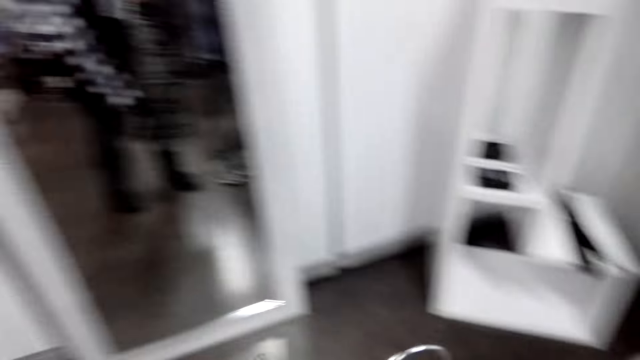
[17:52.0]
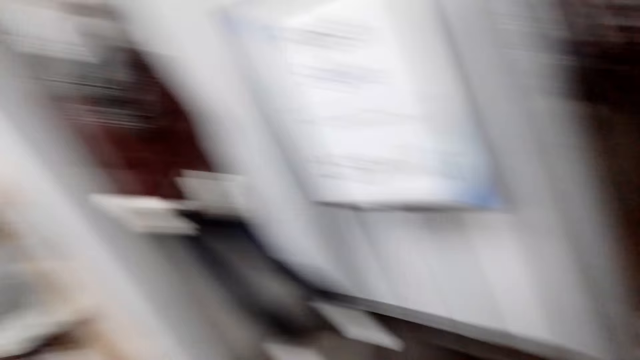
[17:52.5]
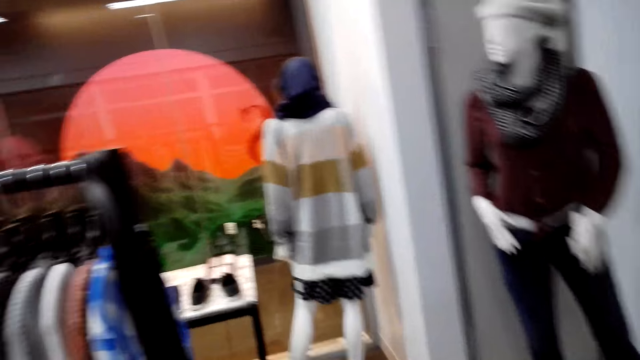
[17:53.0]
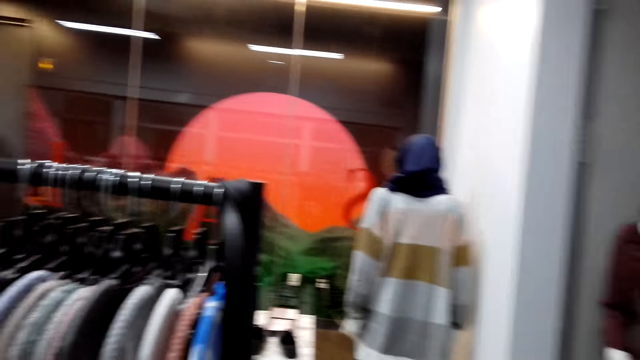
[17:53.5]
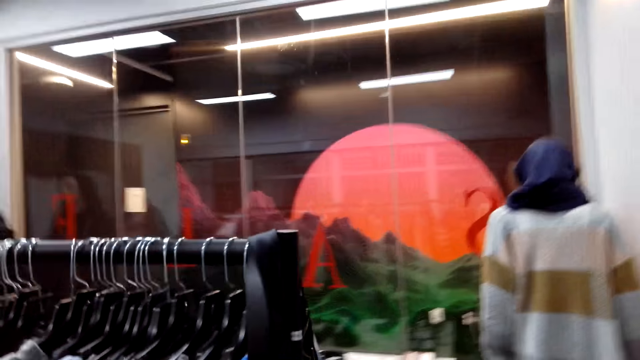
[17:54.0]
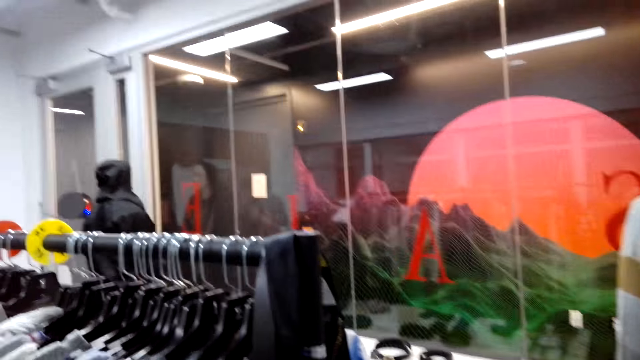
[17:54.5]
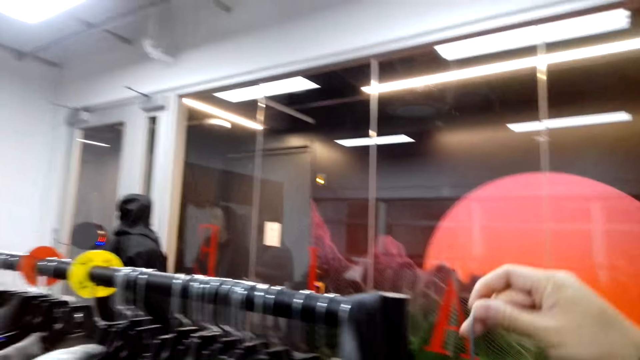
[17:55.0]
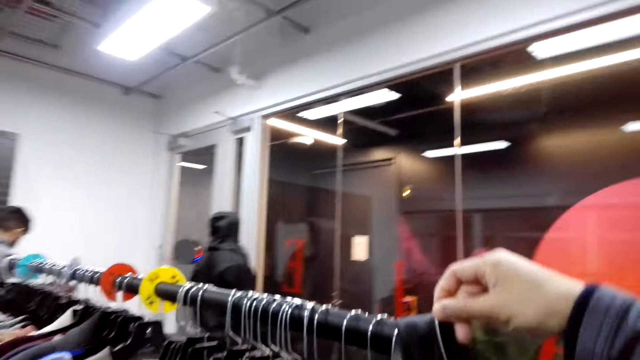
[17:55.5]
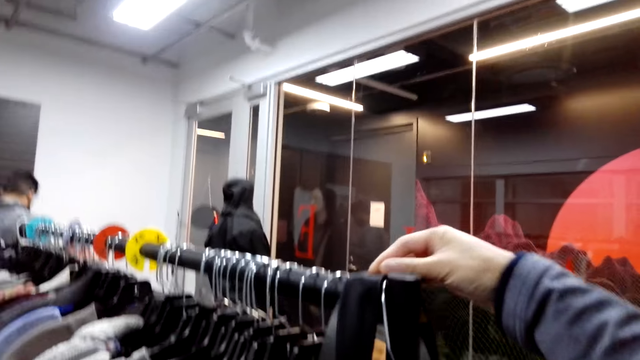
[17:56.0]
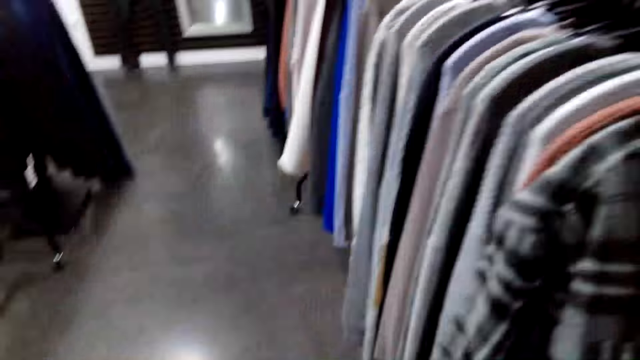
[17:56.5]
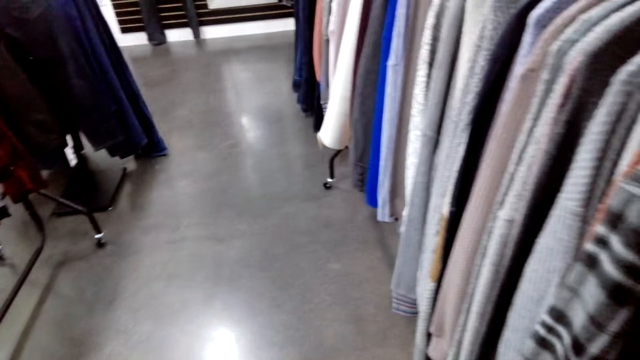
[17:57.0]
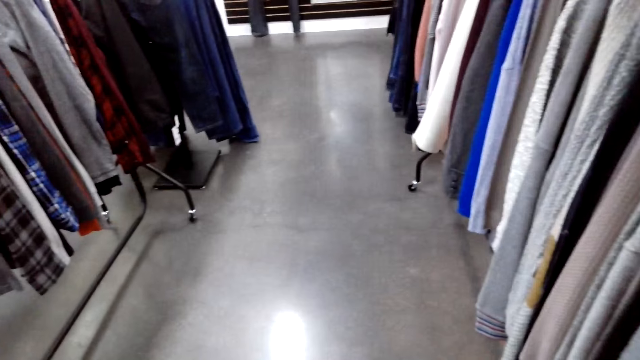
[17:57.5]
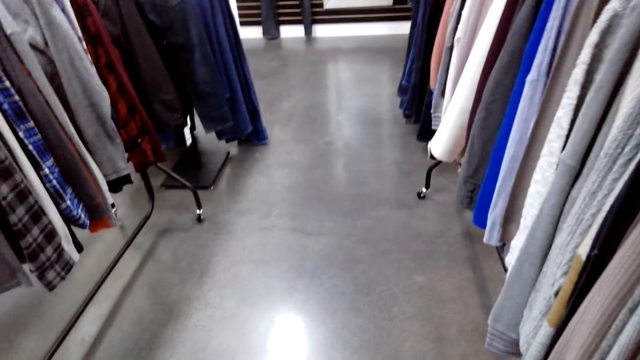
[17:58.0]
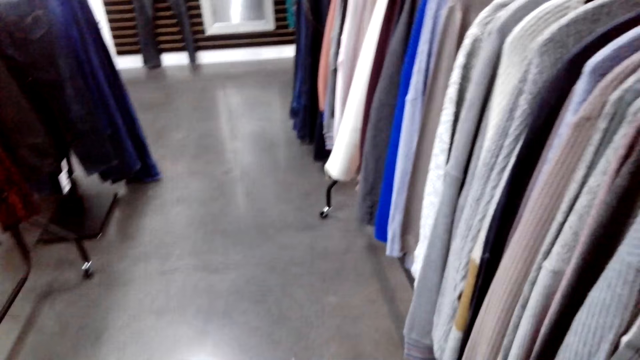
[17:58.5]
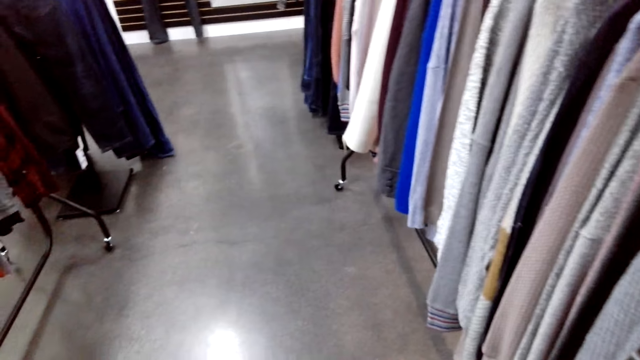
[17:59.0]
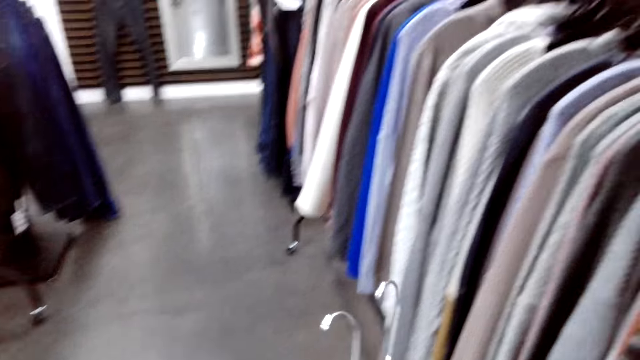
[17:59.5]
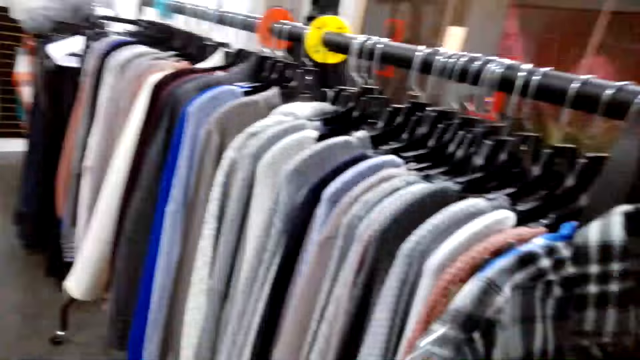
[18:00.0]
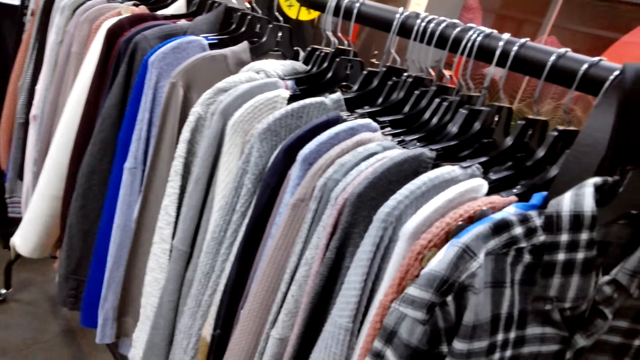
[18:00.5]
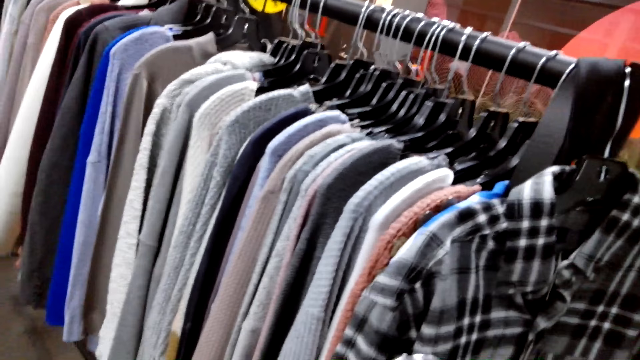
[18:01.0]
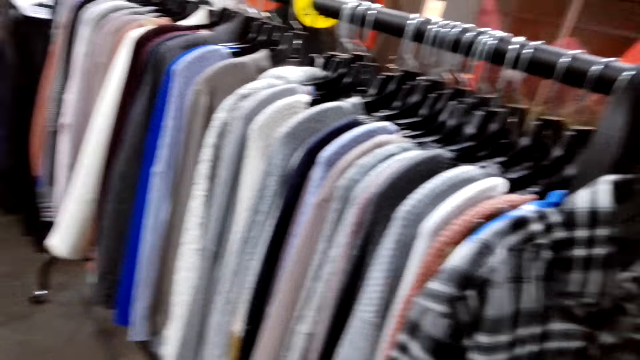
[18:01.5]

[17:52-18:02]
The camera wearer hangs the shirt on the hanging rod.

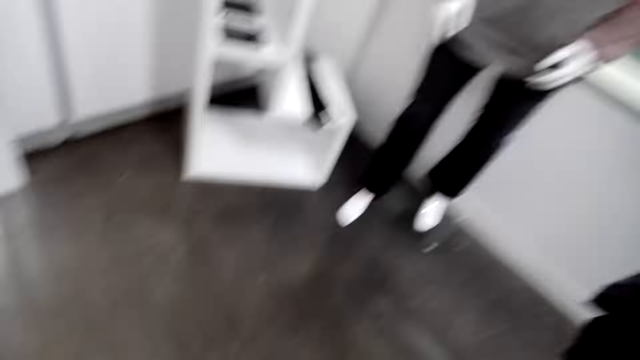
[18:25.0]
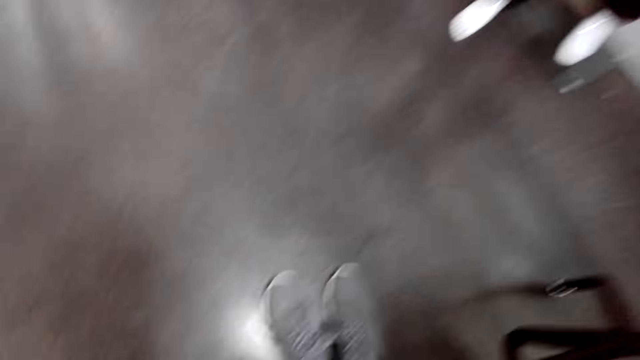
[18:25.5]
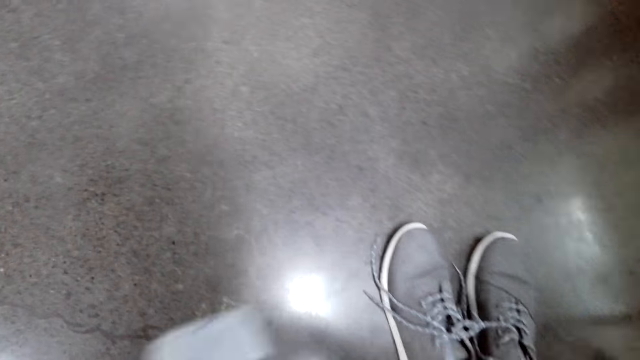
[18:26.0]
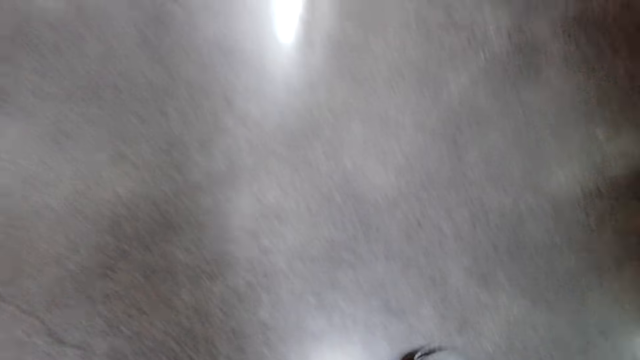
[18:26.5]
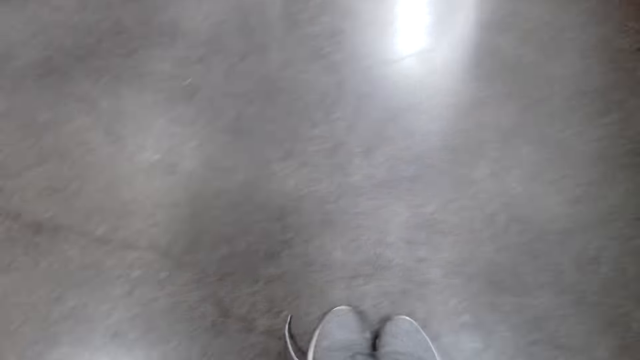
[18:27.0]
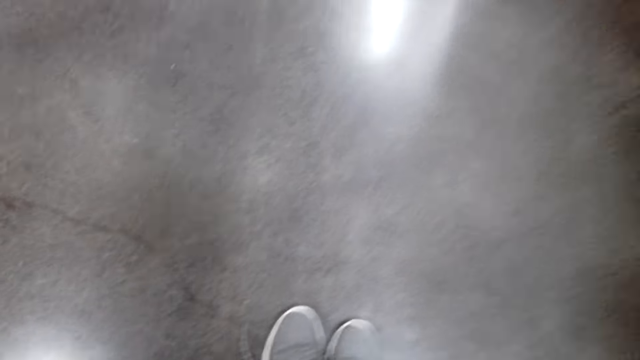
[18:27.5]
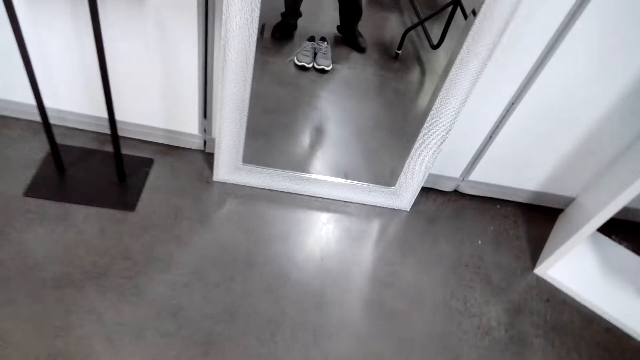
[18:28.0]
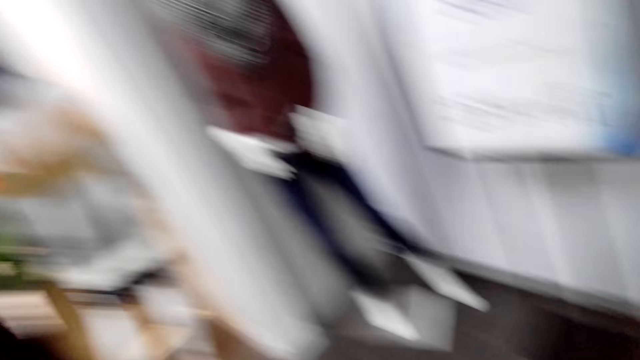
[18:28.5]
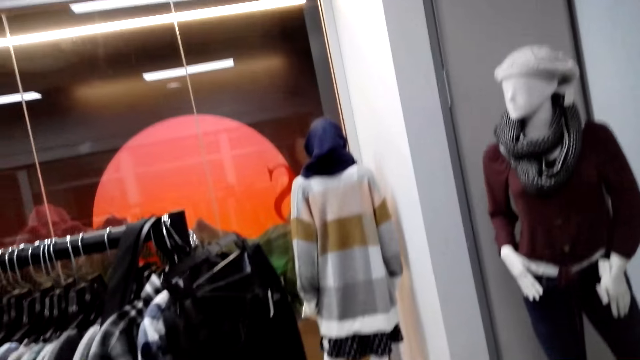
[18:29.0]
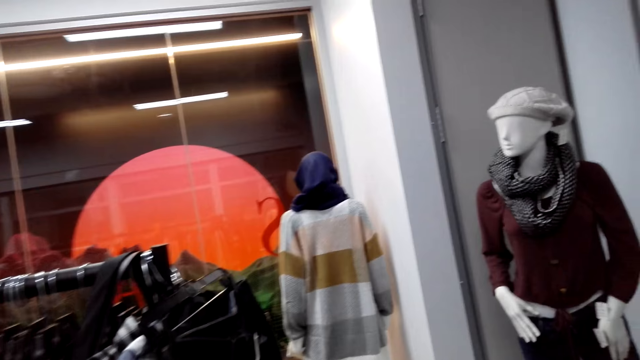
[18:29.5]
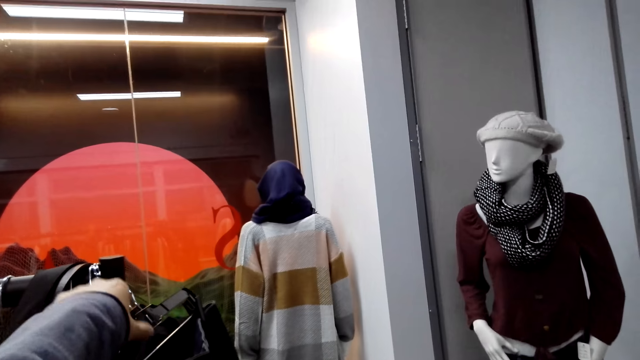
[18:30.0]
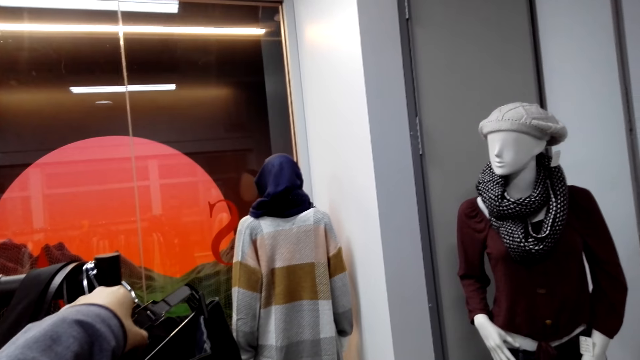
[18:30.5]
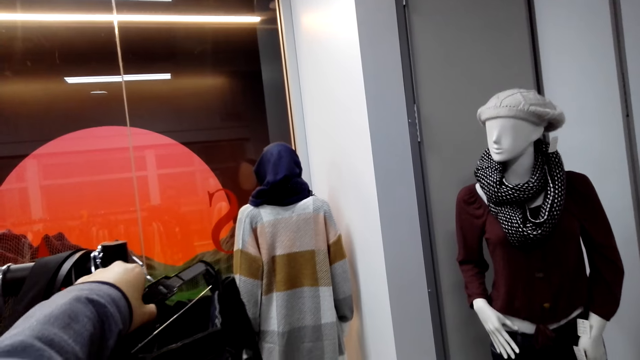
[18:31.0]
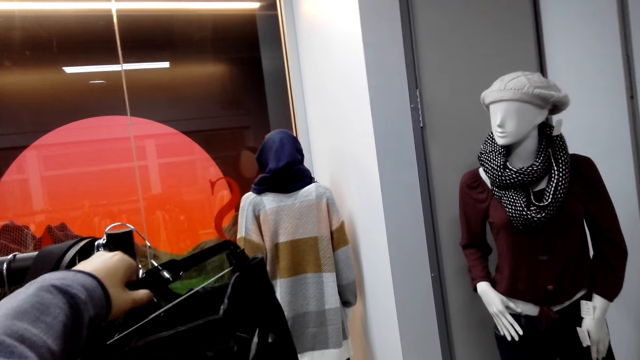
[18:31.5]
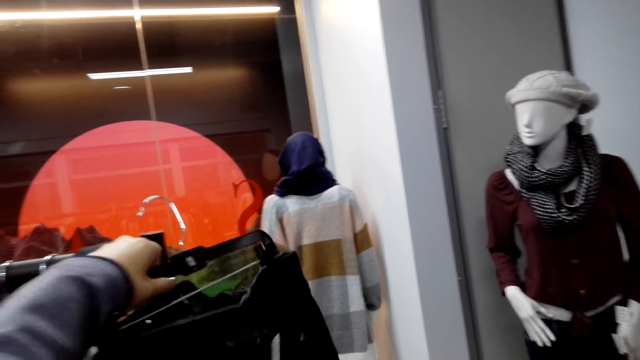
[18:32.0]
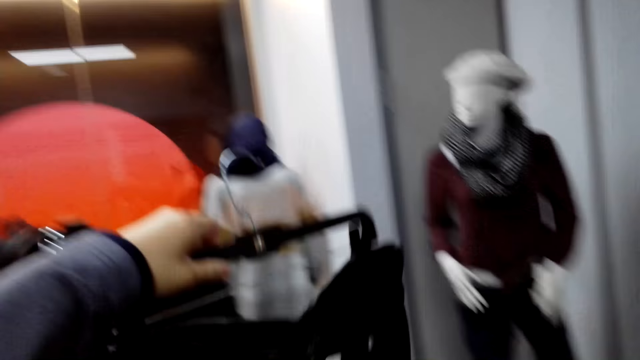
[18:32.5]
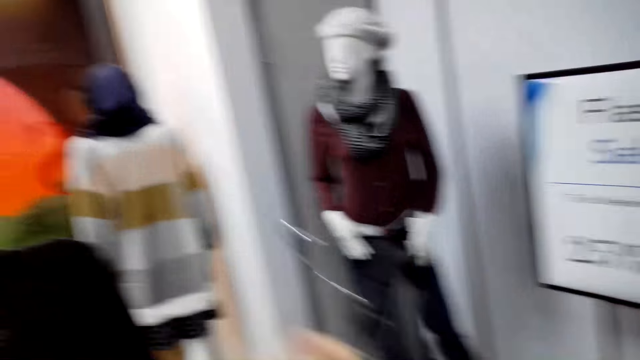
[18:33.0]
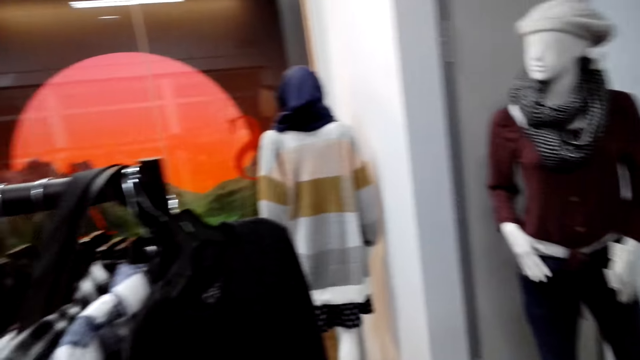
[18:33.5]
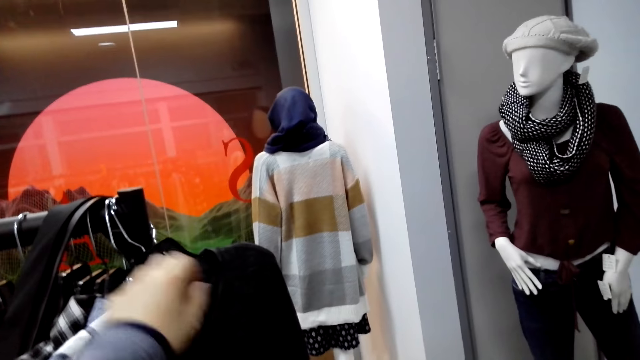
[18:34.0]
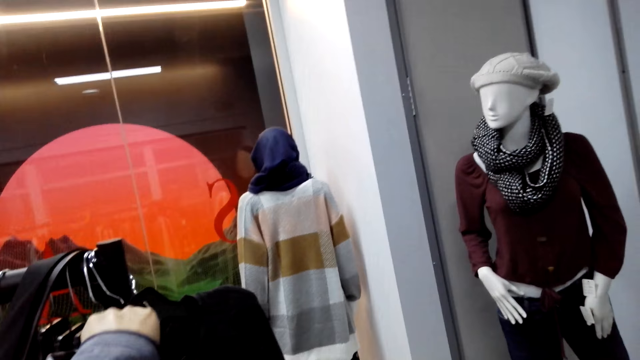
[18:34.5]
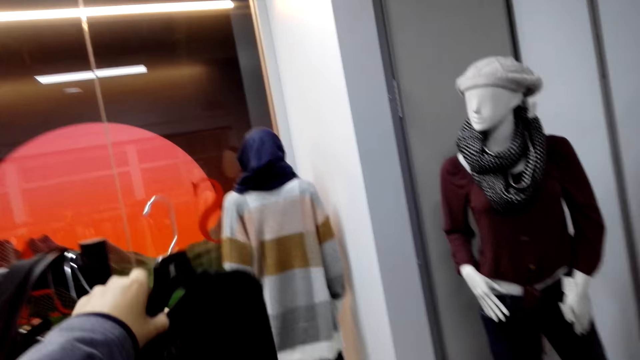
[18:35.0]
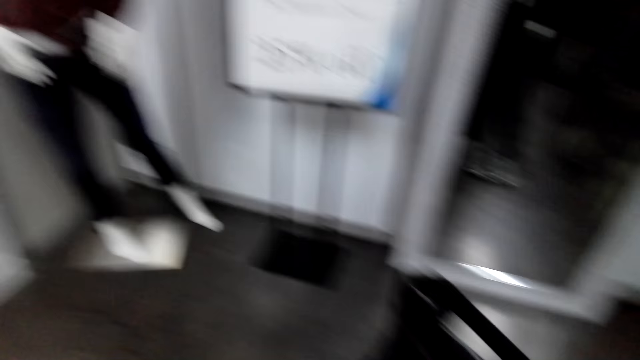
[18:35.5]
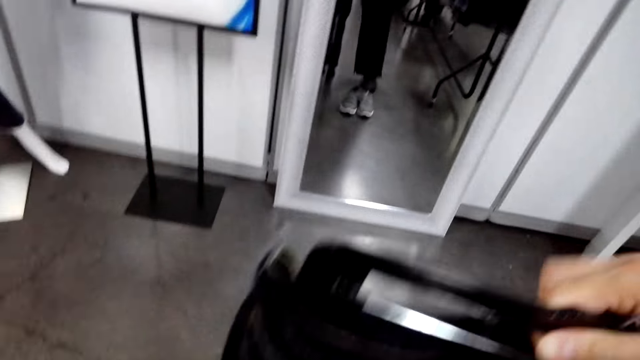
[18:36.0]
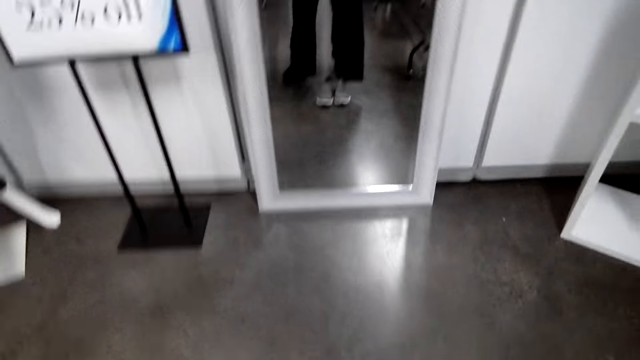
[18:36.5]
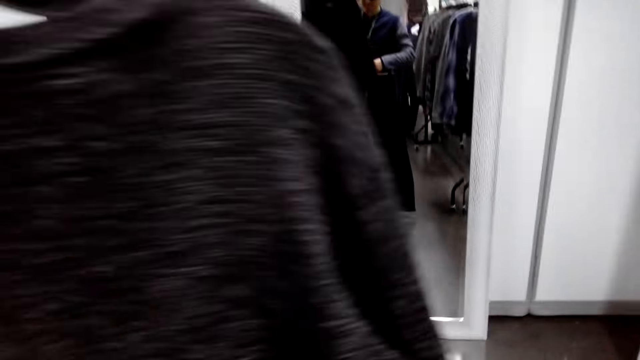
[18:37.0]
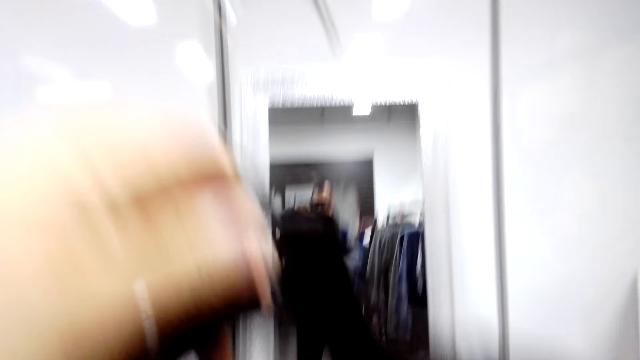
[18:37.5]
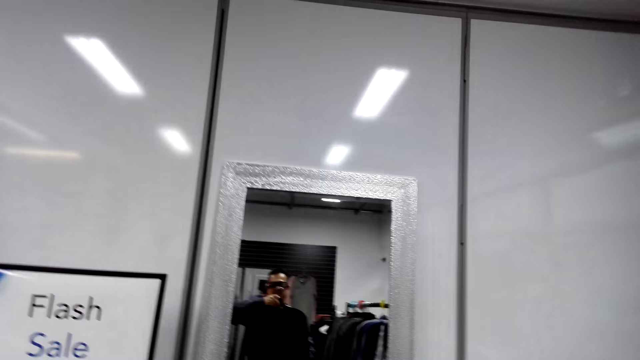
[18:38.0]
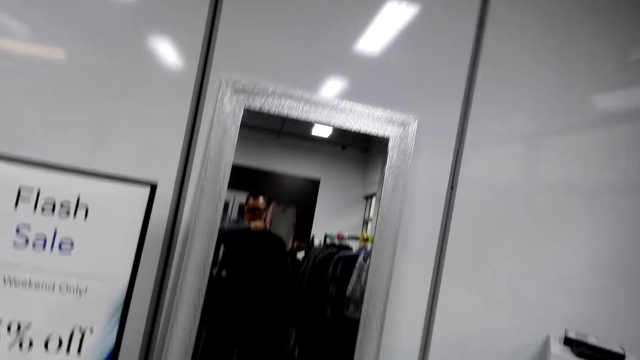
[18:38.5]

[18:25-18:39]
The camera wearer picks up shoes on the floor. They move the shoes on the floor. They place the shoes on the floor. They unhook the trousers and a sweater from the hanging rod.
